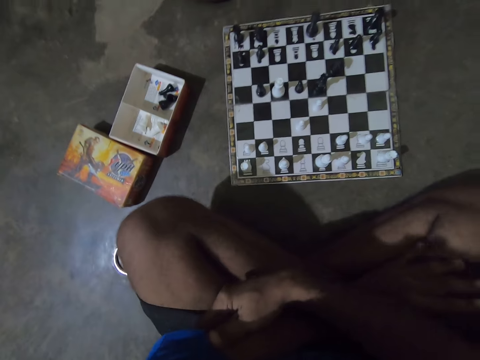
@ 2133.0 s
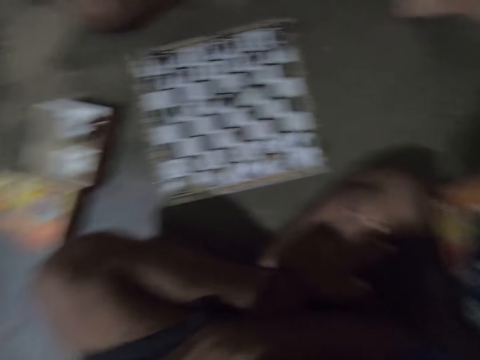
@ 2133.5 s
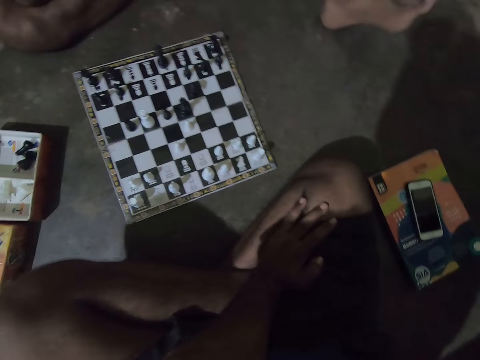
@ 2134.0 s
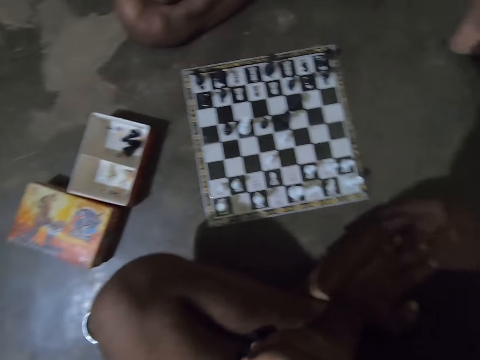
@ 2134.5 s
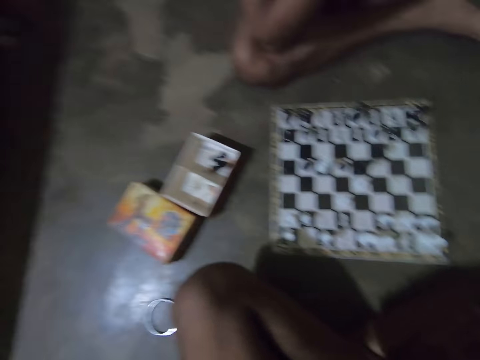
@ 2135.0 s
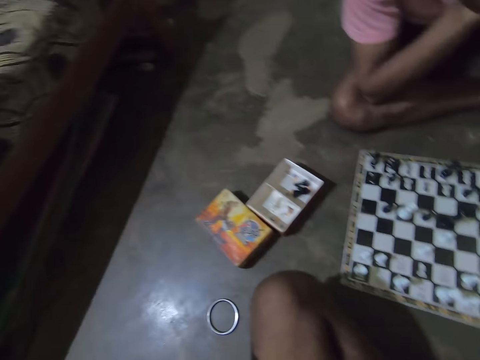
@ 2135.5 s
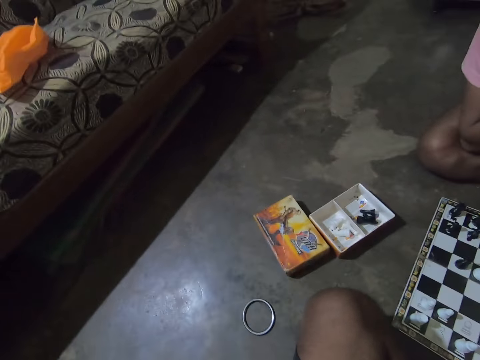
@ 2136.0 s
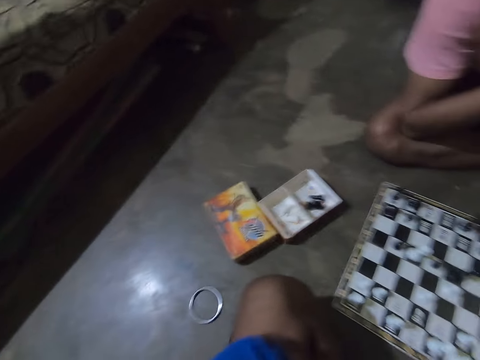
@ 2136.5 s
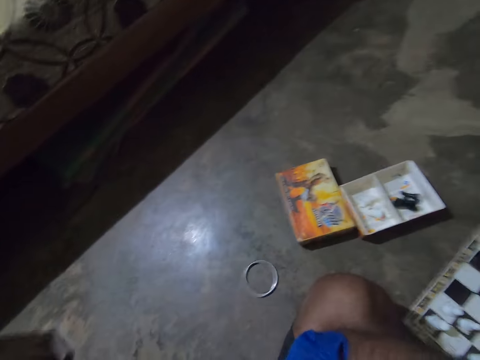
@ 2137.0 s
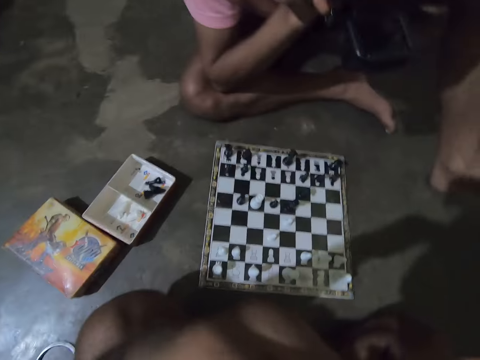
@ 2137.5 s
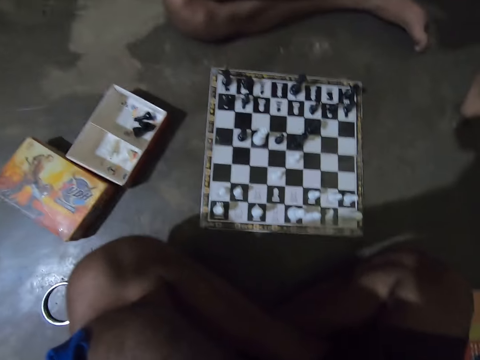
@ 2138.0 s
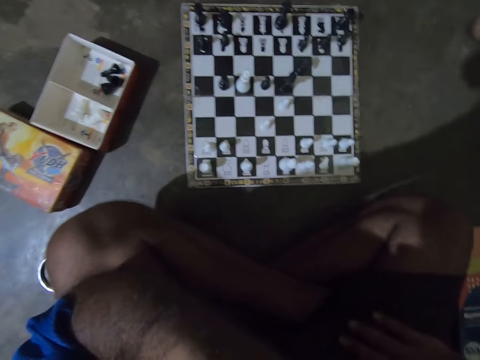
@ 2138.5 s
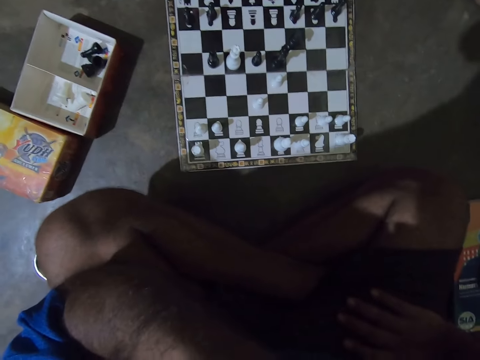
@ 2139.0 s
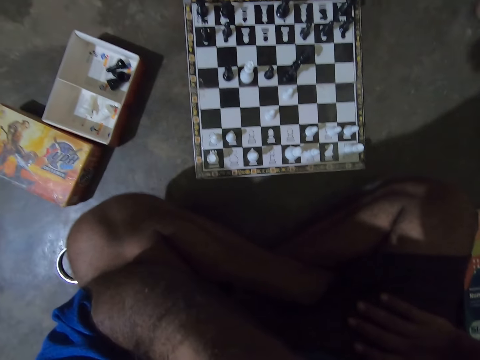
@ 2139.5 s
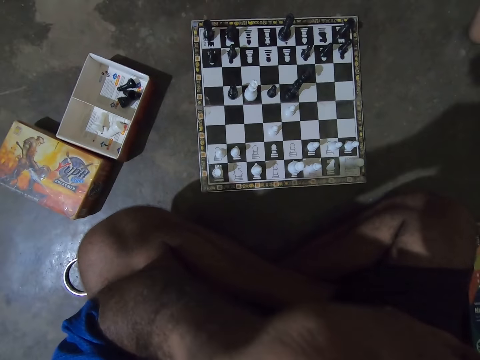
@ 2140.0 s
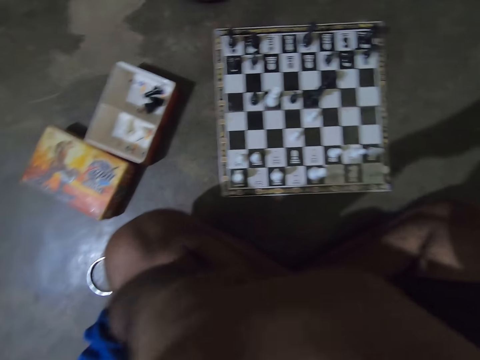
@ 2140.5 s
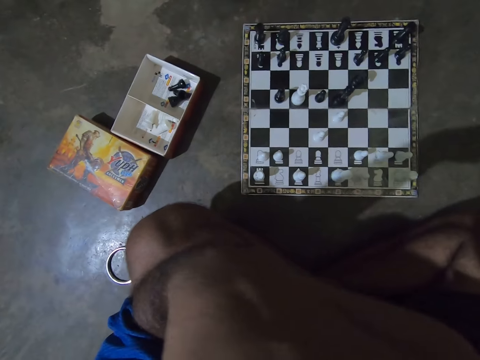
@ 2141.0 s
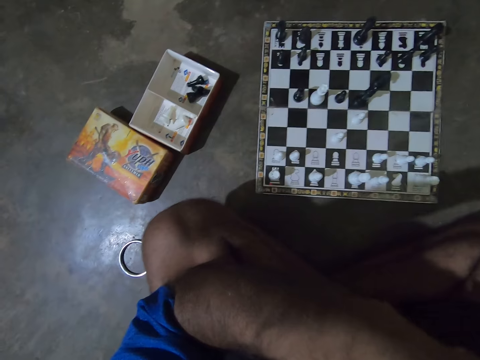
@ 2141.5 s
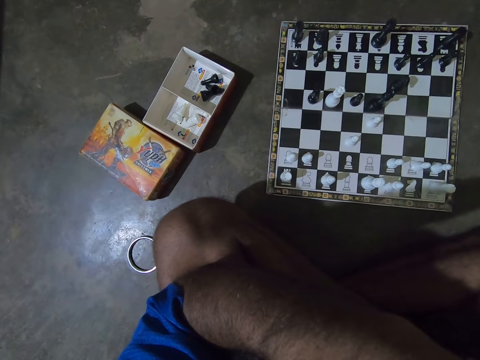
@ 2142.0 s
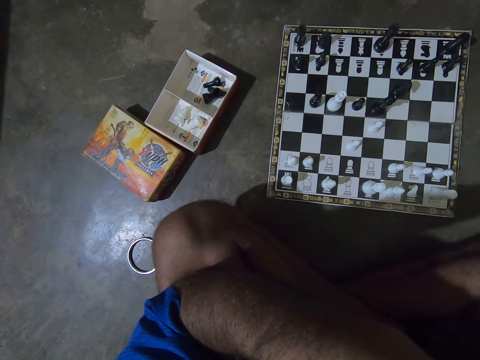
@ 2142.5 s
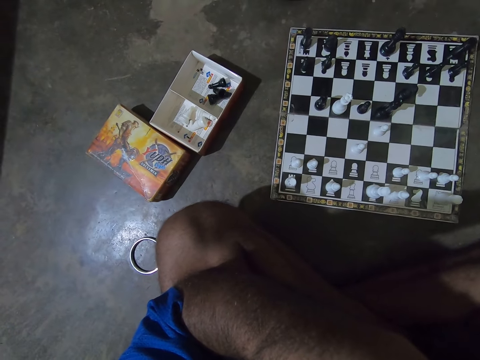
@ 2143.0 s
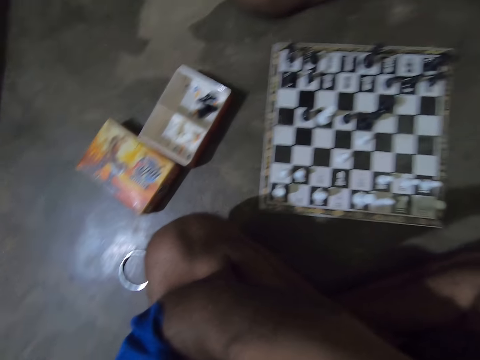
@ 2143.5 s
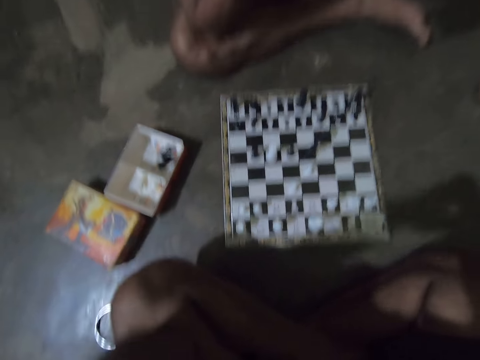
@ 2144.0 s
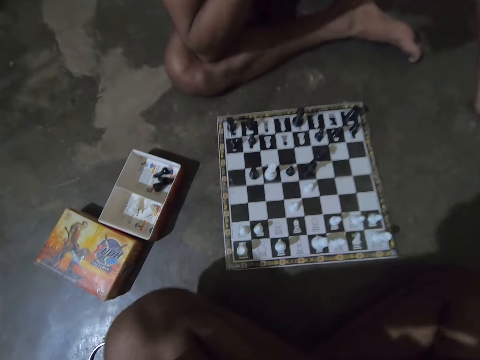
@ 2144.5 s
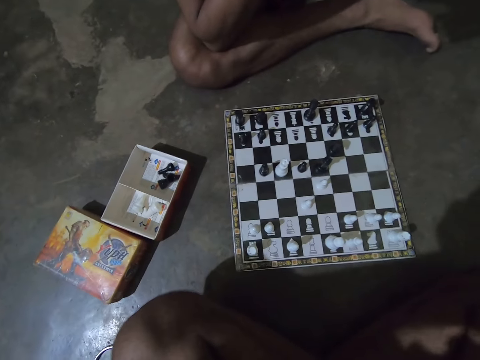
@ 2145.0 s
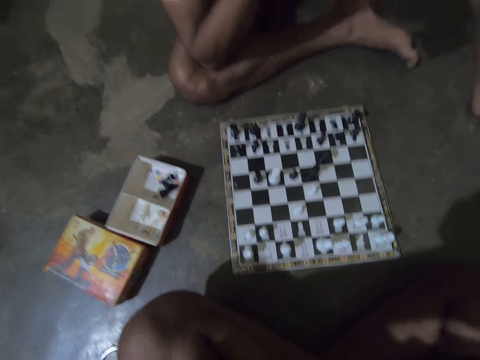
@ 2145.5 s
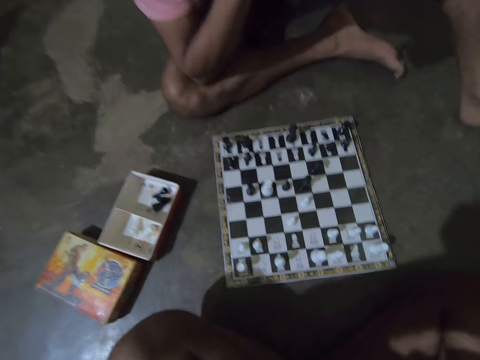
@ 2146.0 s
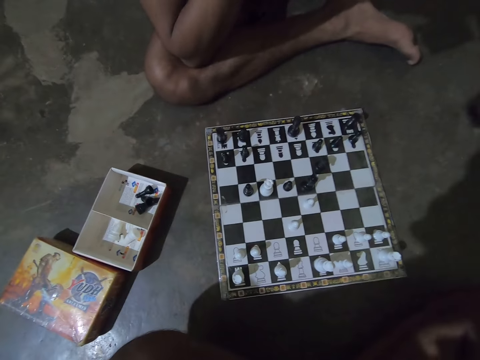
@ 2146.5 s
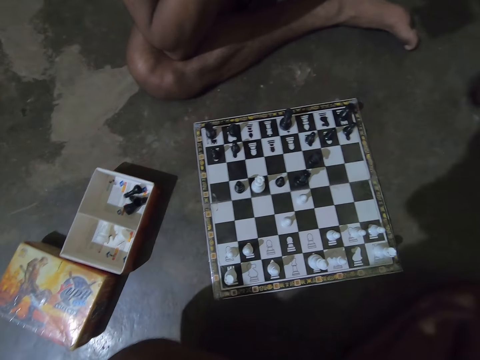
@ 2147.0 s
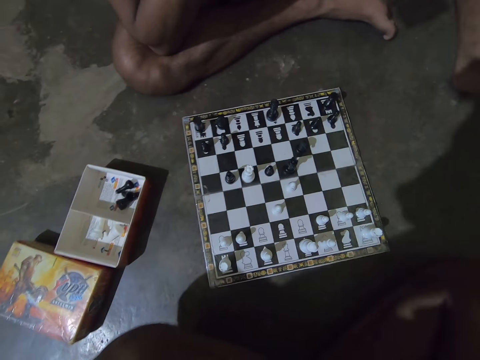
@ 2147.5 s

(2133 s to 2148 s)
The camera wearer looks around. He adjusts his left hand on his face. He touches something. He looks at the chess game.

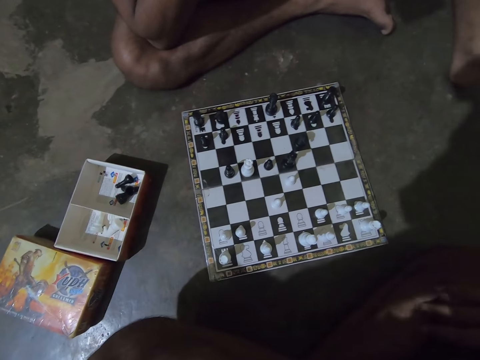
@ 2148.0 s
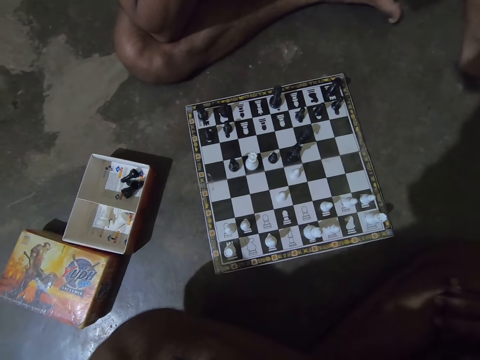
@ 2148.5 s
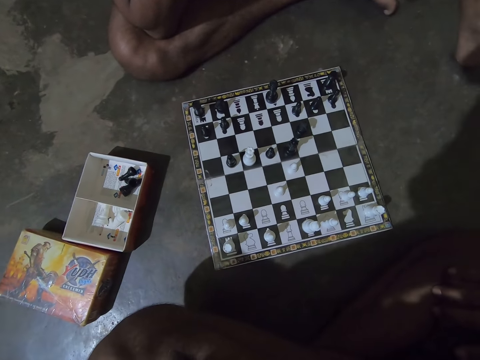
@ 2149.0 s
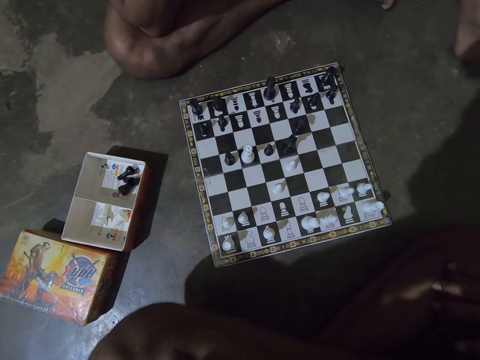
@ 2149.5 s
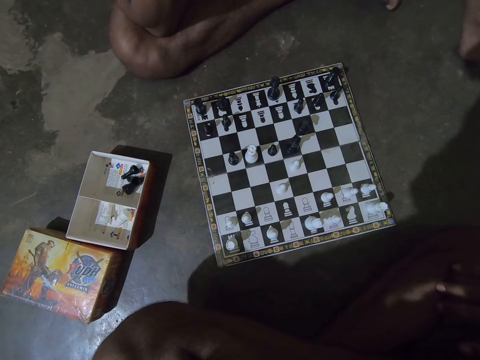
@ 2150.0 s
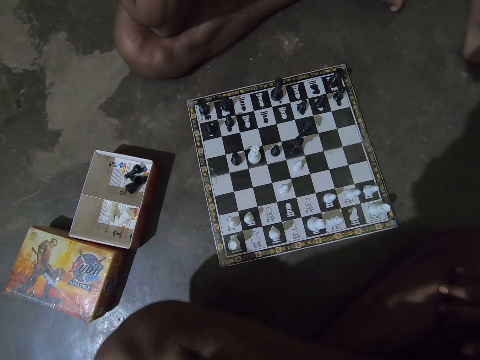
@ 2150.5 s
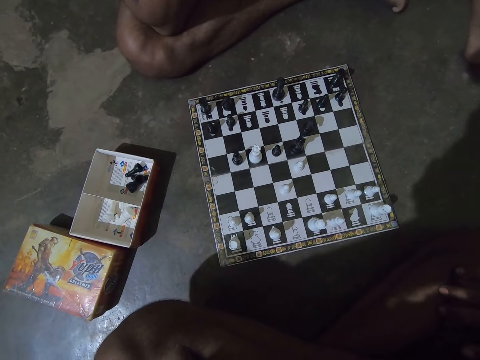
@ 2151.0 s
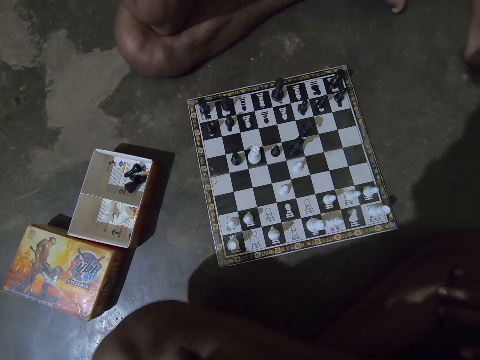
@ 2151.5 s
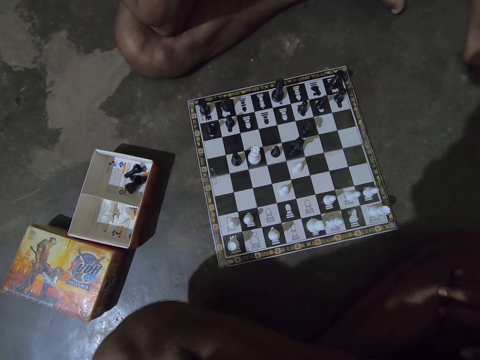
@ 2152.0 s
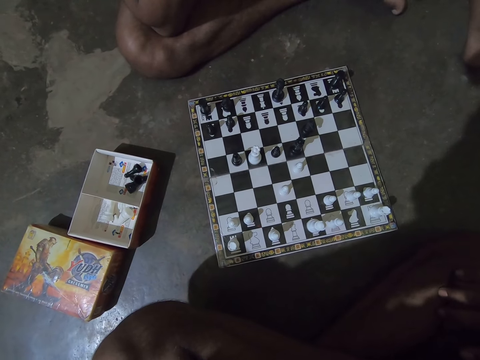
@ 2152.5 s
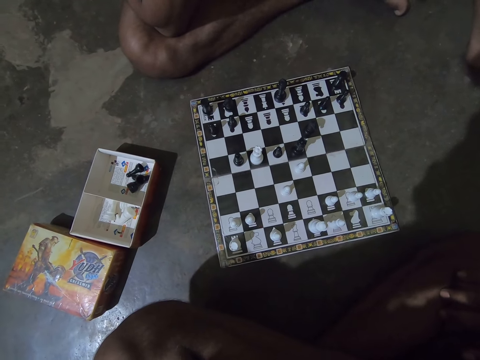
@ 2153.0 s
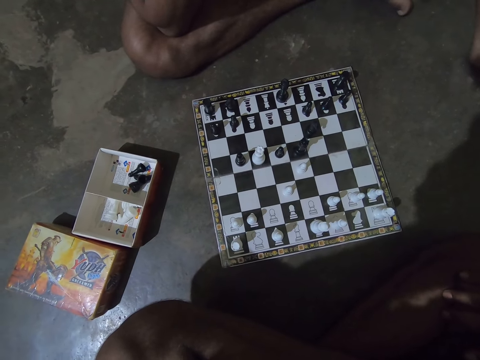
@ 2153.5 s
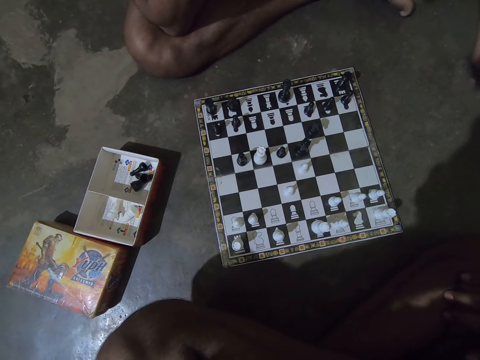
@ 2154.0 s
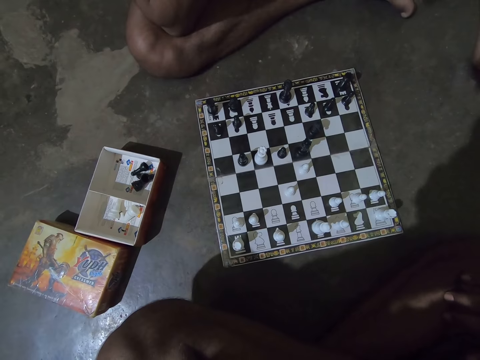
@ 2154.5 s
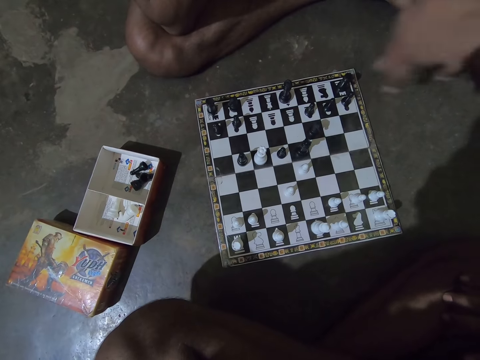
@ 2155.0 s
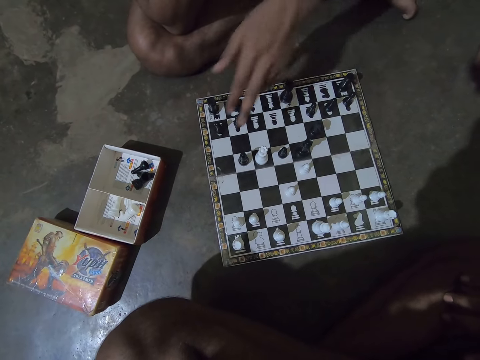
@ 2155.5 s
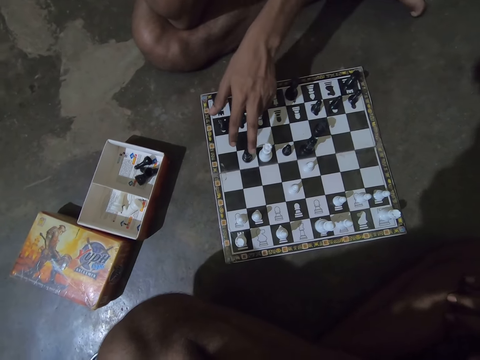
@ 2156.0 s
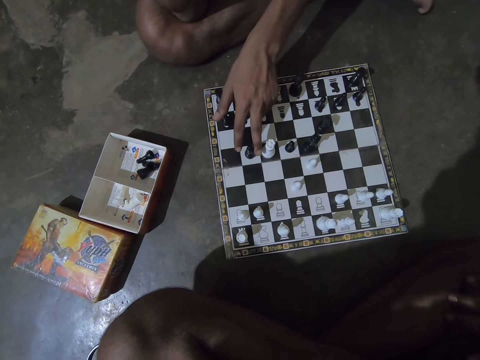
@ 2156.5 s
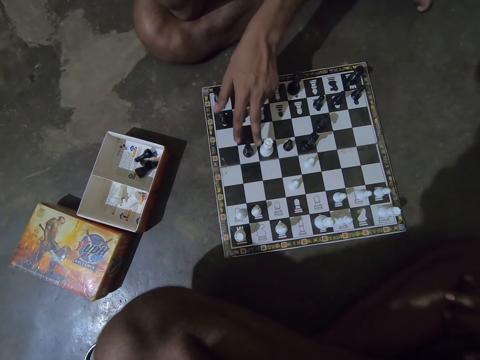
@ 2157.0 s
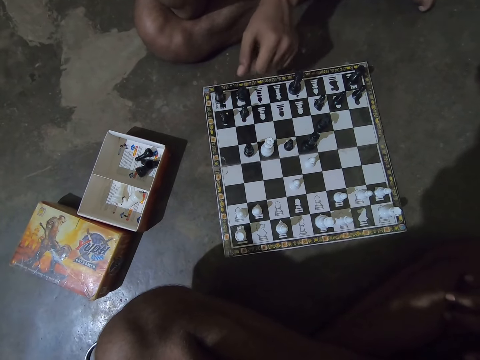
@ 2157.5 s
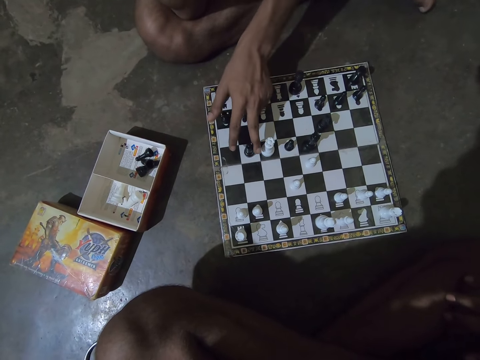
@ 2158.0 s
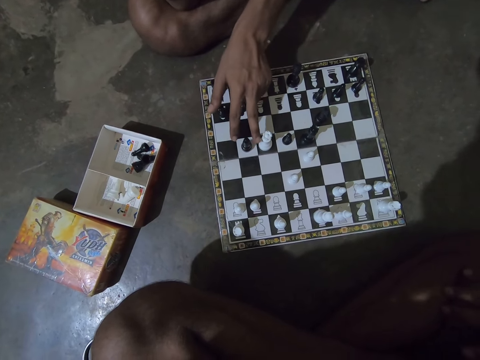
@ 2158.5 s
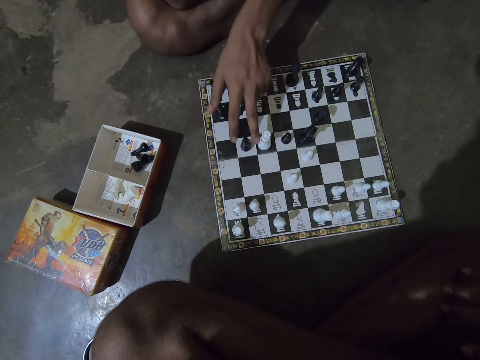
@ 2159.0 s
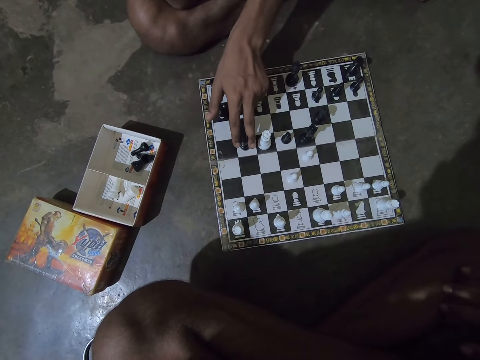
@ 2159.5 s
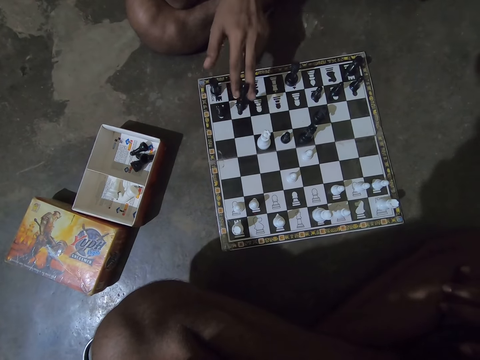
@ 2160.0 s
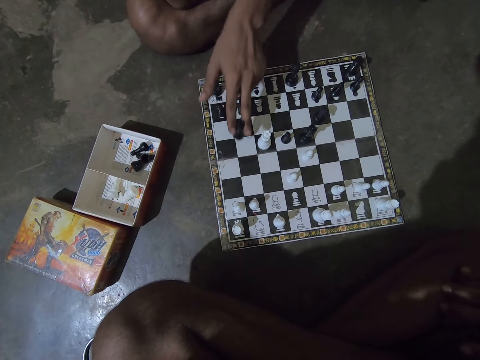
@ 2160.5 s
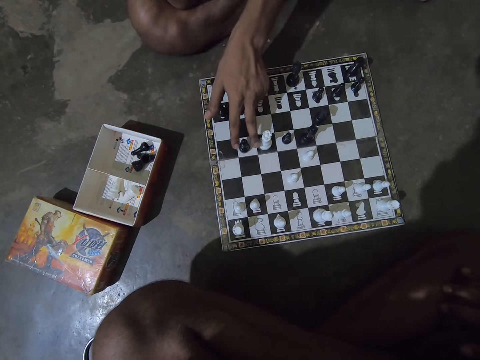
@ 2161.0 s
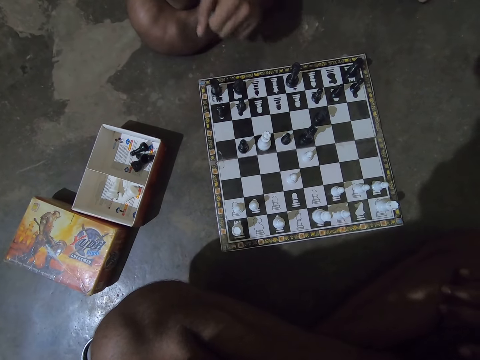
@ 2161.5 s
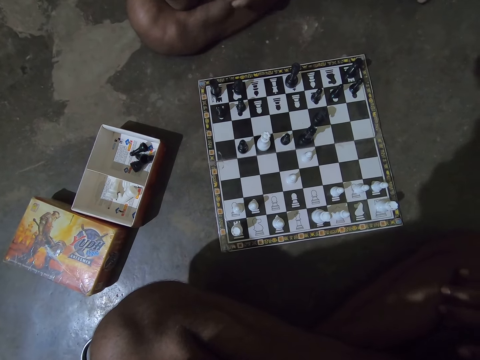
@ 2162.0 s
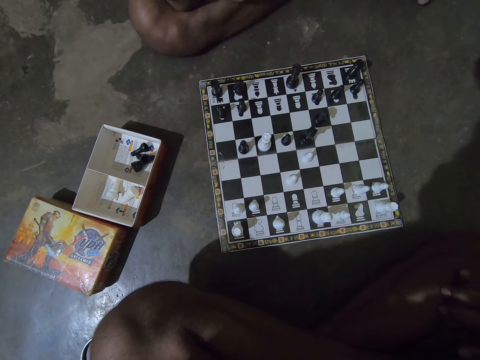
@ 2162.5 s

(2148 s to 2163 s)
A man moves his left hand towards a black Bishop chess piece on the chess board. The man touches the chess piece. The man lifts the black Bishop chess piece on the chess board with his left hand and drops the black Bishop chess piece on the chess board.
